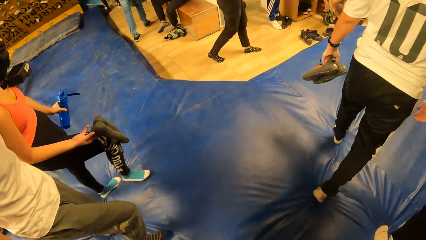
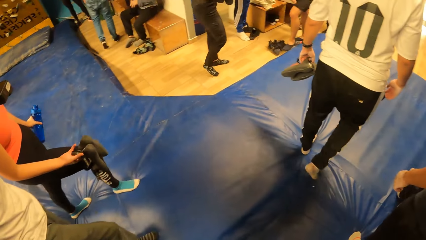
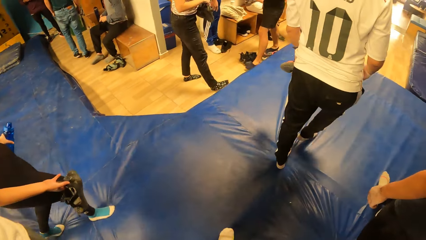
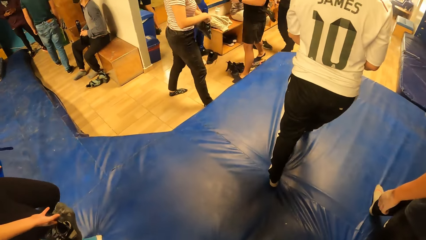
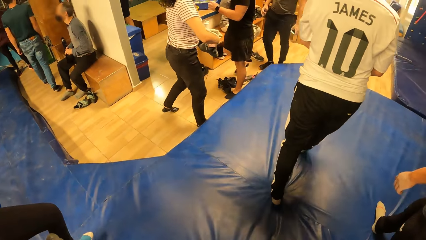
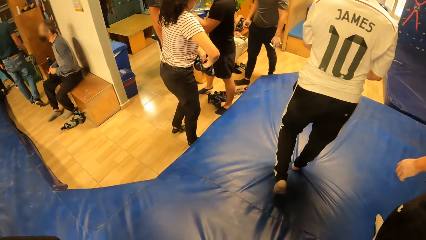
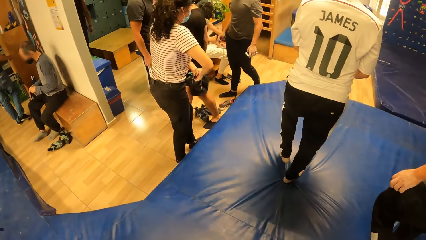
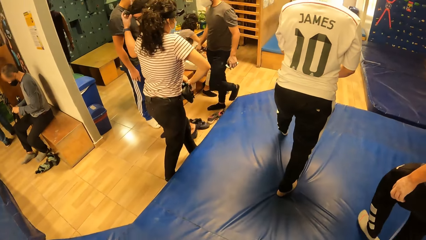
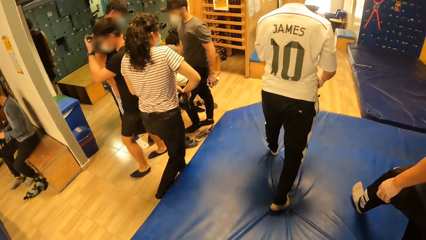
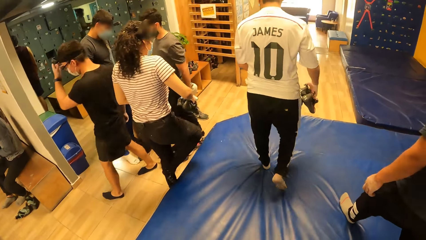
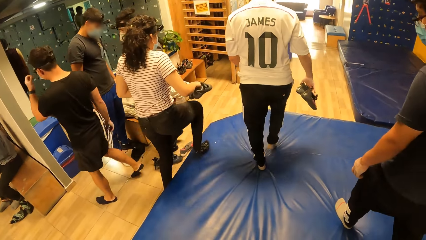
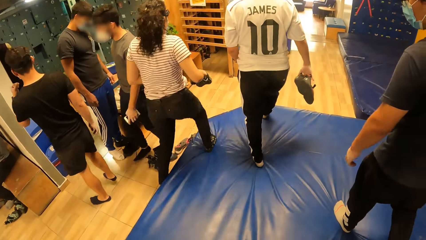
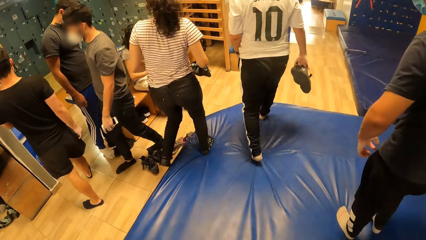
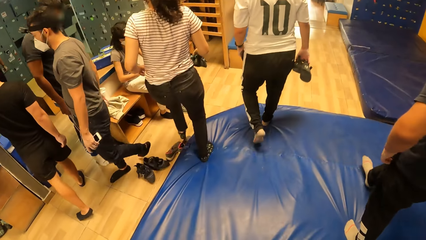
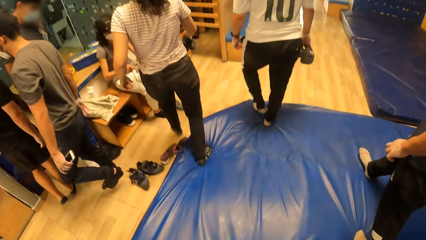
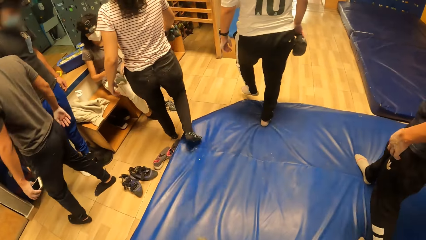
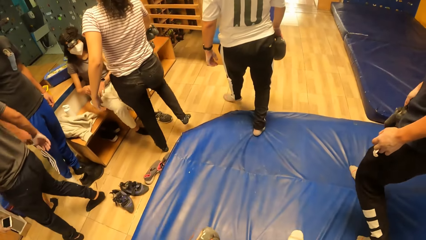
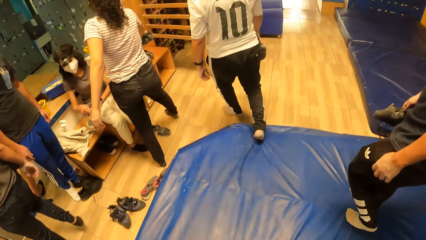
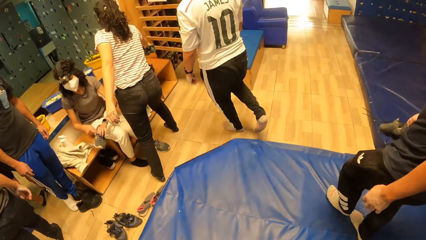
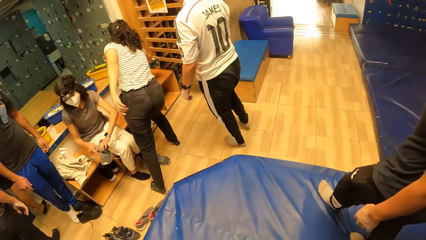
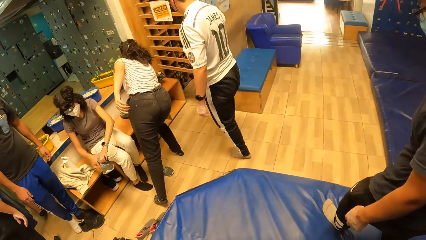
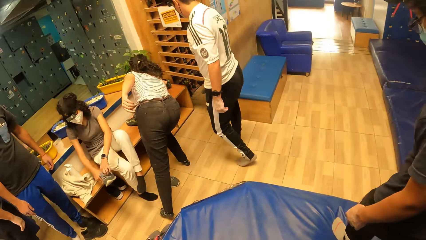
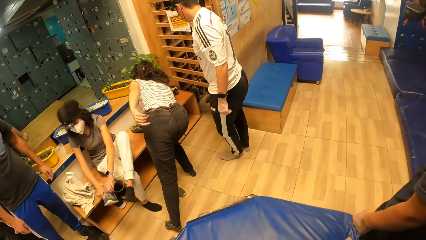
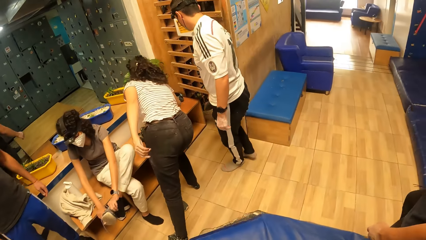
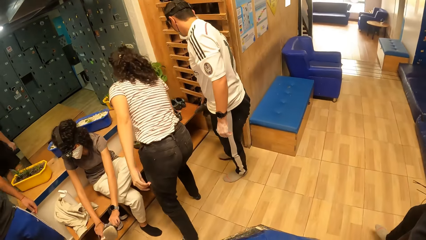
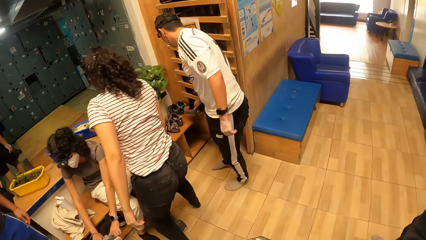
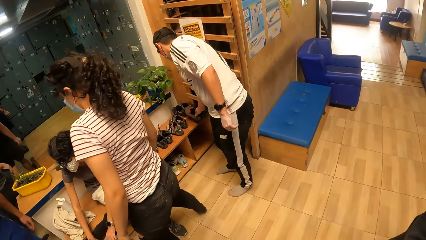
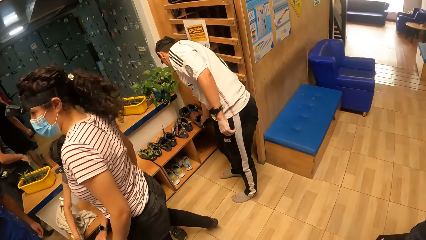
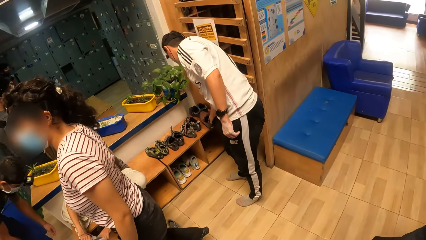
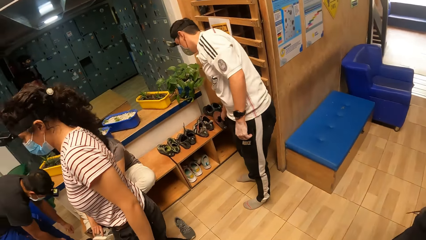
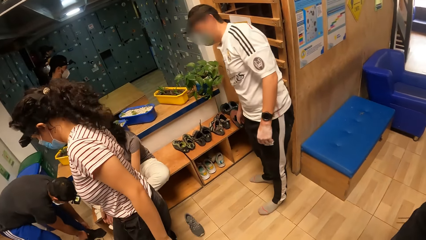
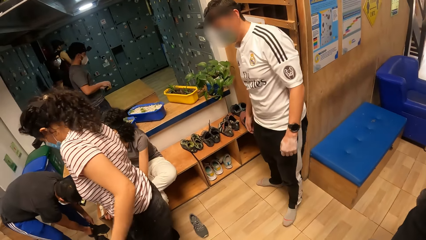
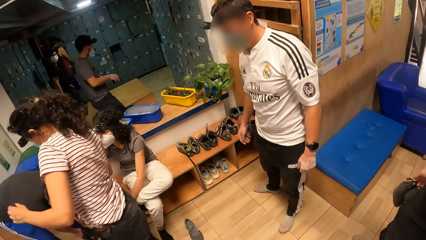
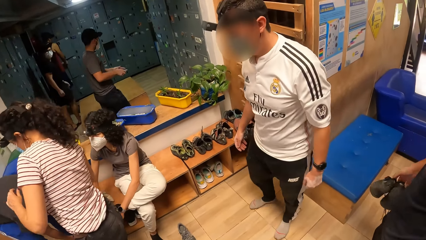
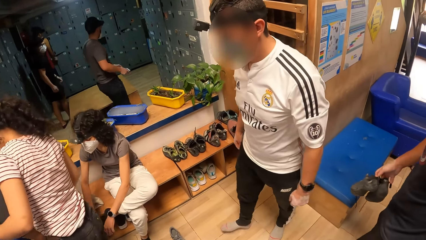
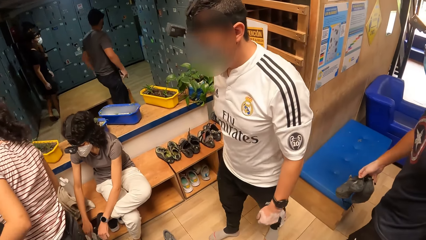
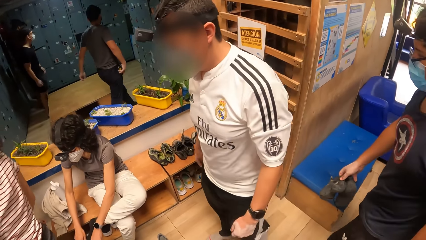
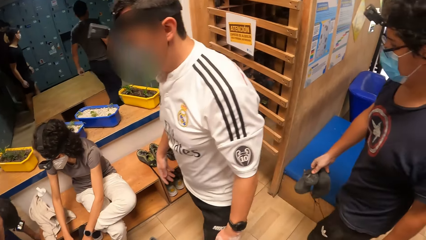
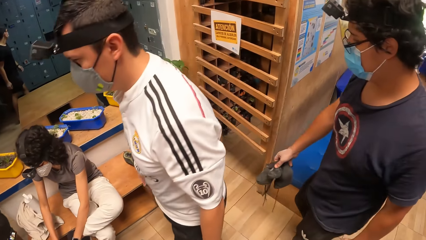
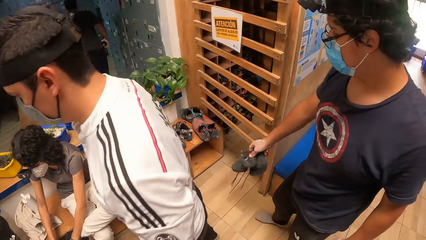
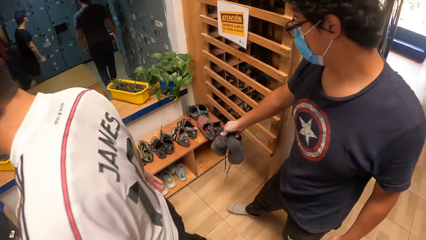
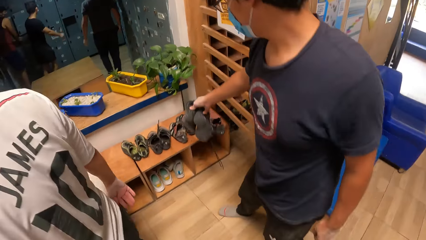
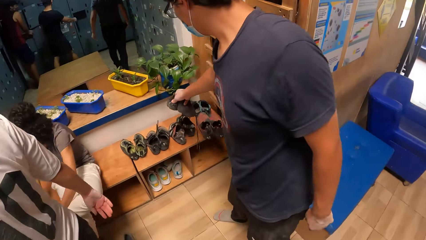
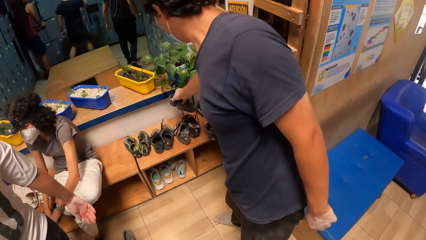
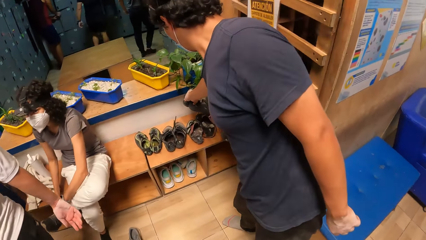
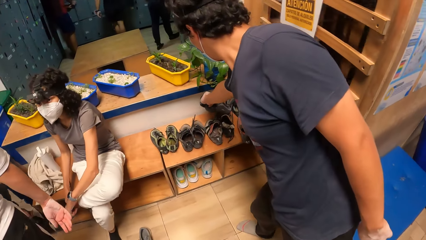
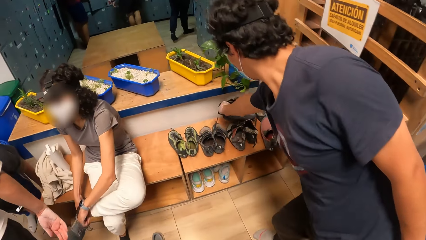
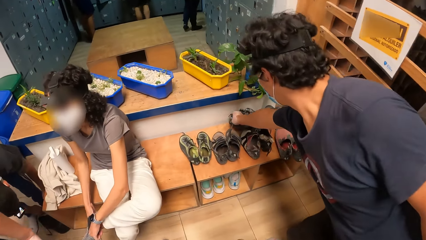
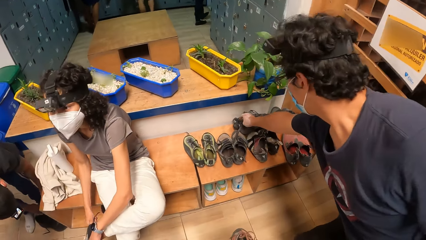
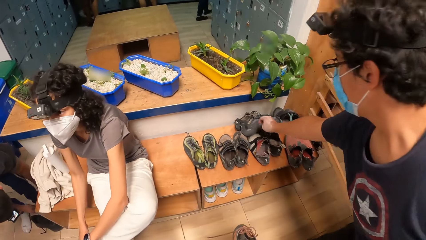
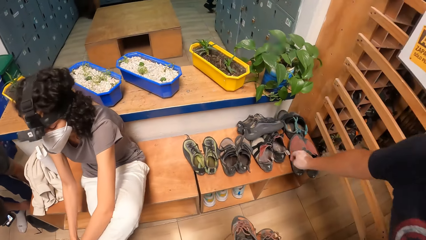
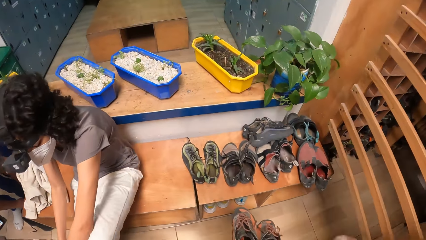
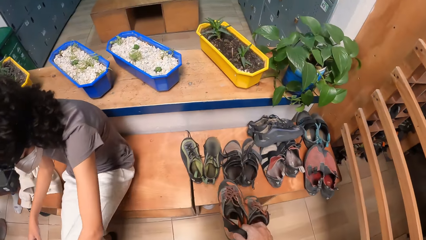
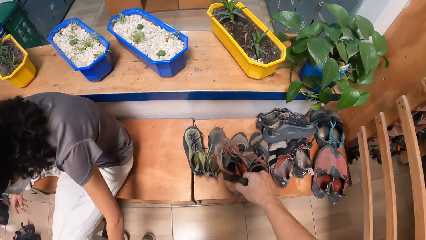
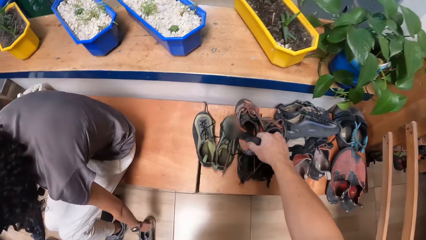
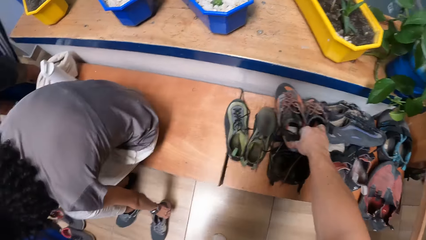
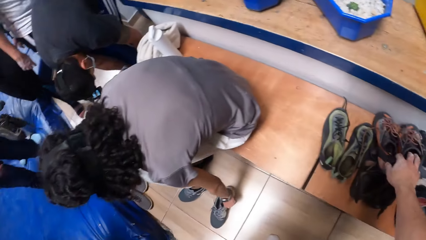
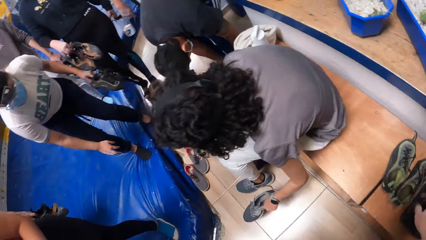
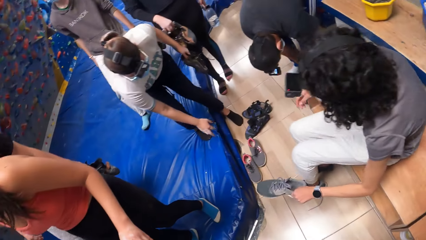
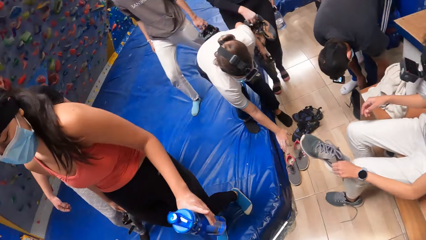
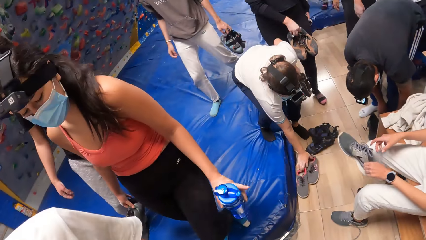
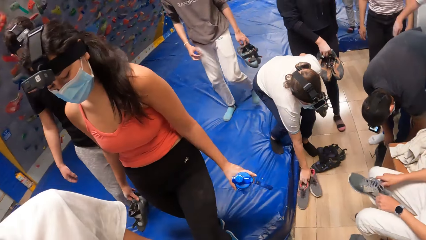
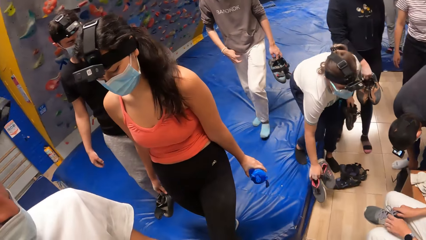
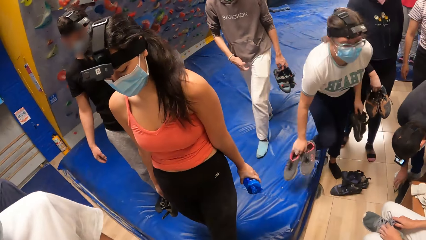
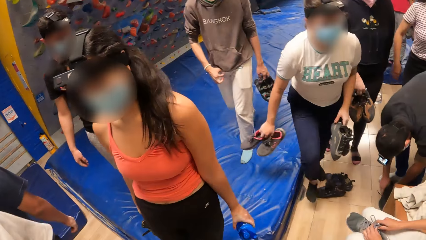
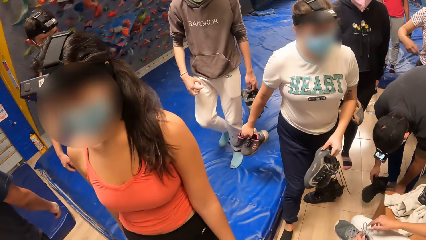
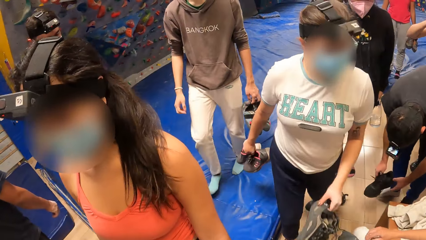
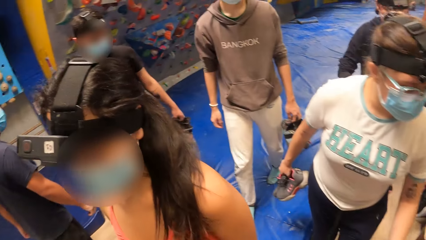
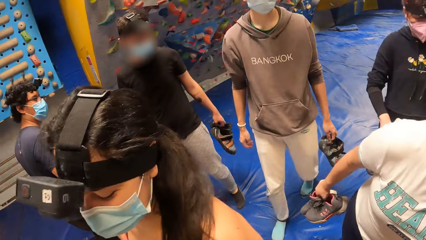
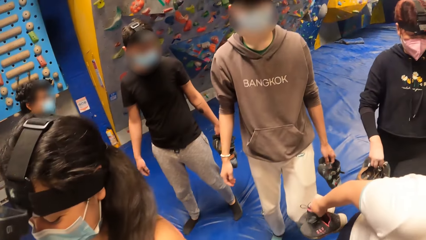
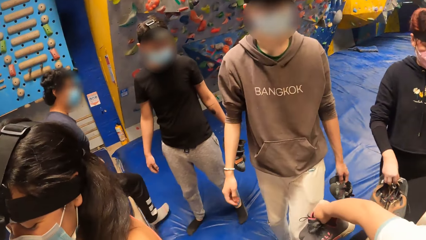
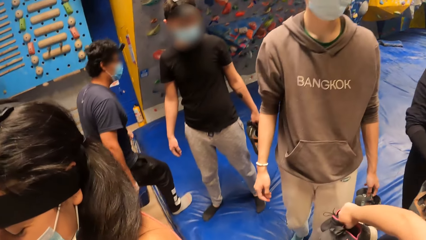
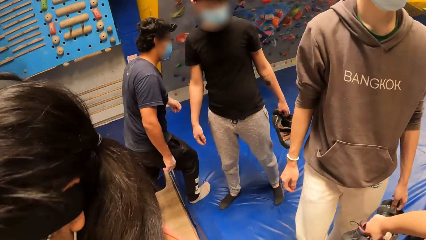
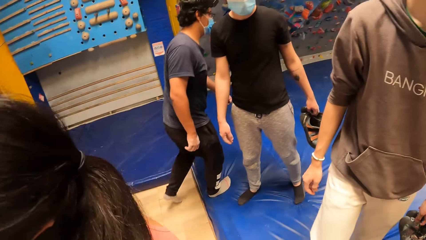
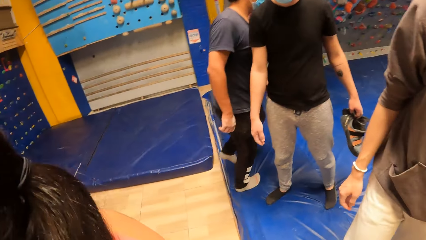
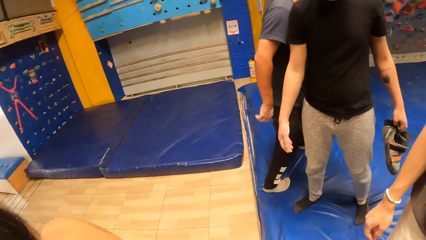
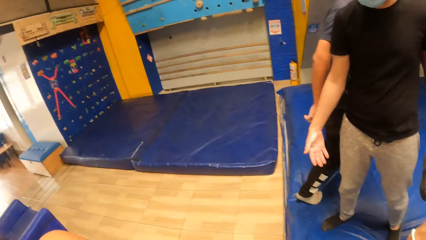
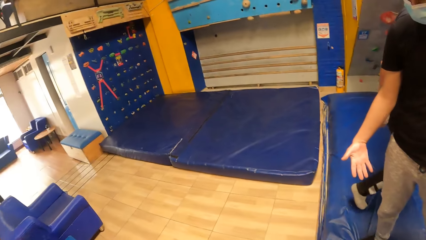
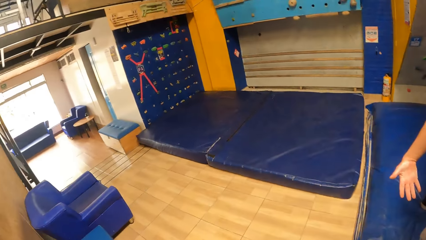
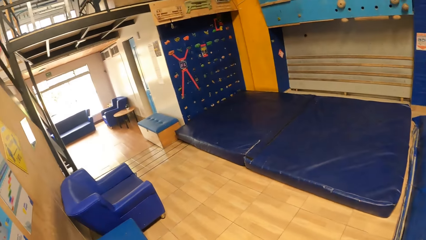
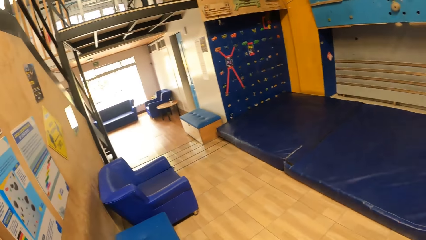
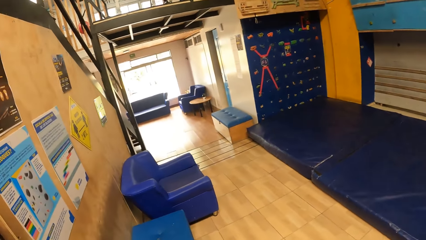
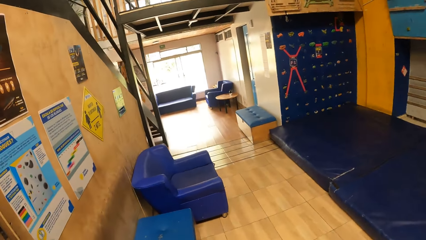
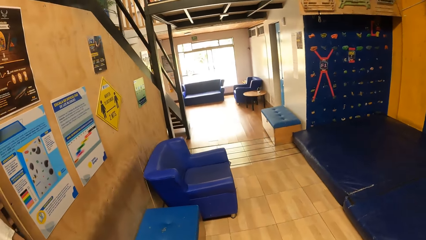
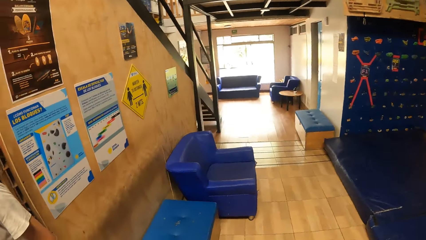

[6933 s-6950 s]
The group of people drop their shoes on a seat in front of the locker room. The camera wearer drops his shoe on the seat with his right hand. He walks.
